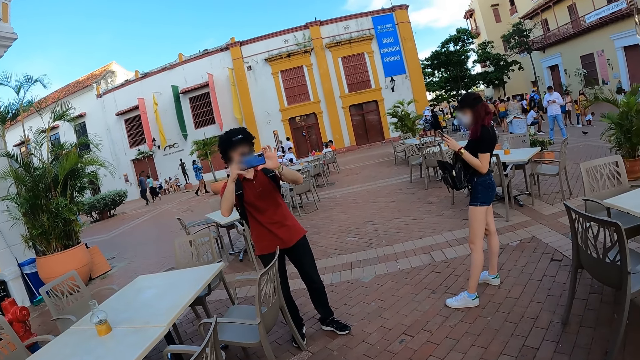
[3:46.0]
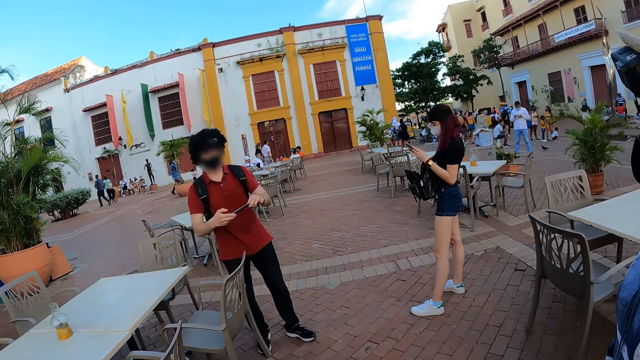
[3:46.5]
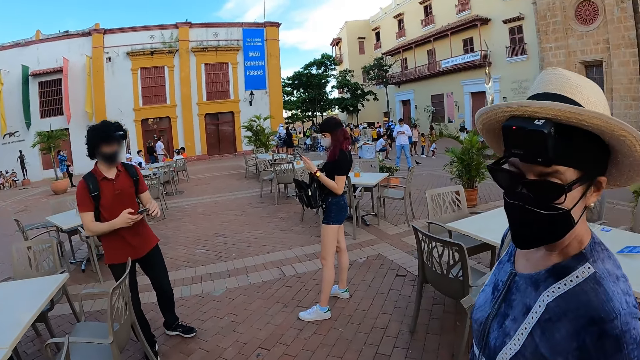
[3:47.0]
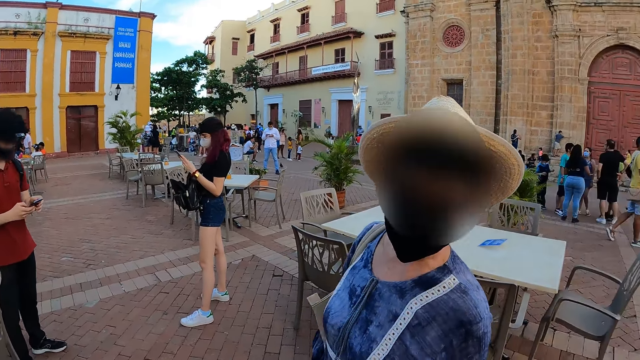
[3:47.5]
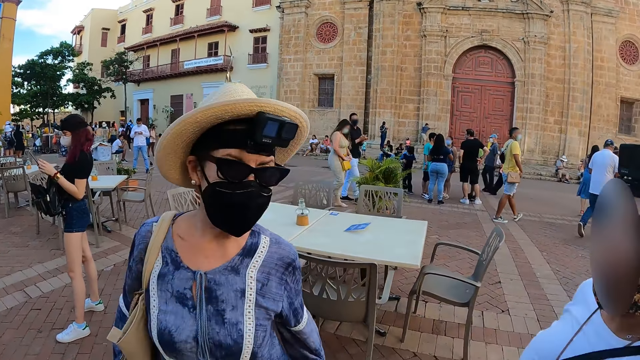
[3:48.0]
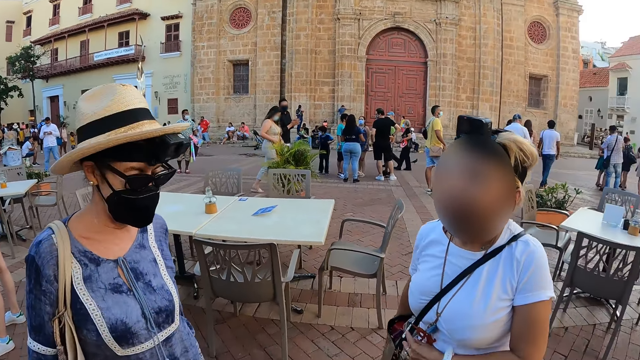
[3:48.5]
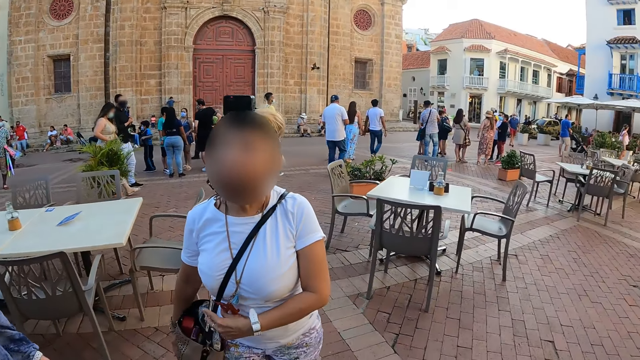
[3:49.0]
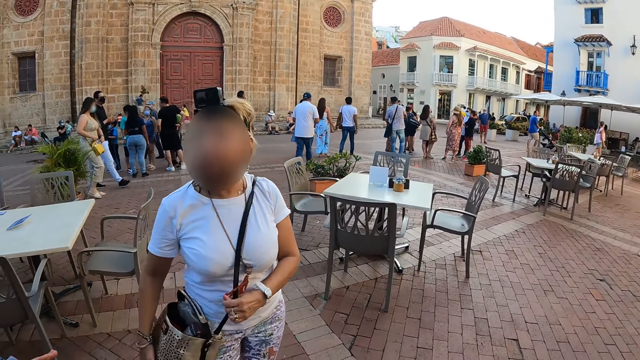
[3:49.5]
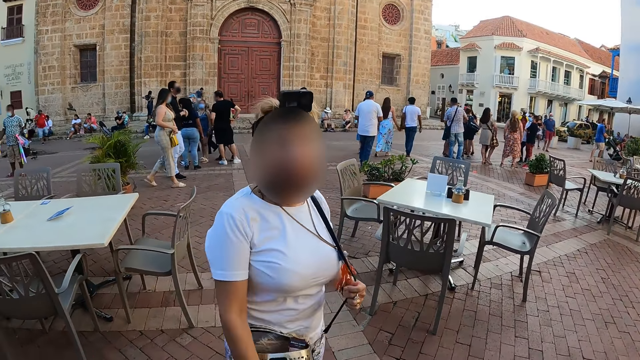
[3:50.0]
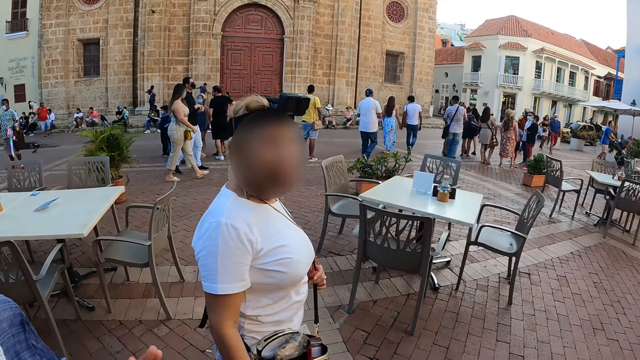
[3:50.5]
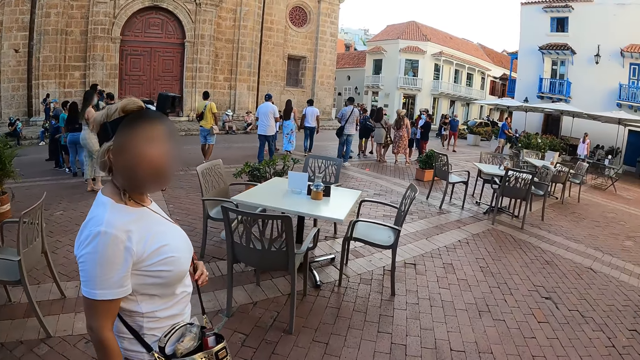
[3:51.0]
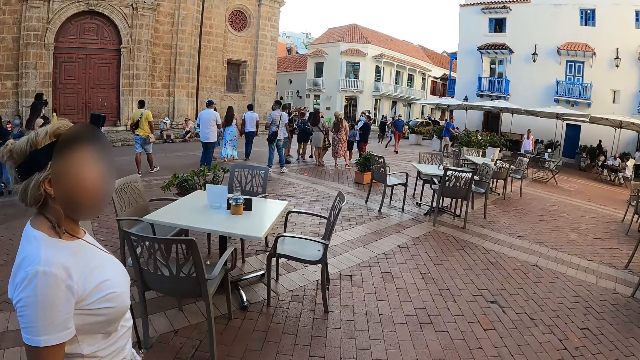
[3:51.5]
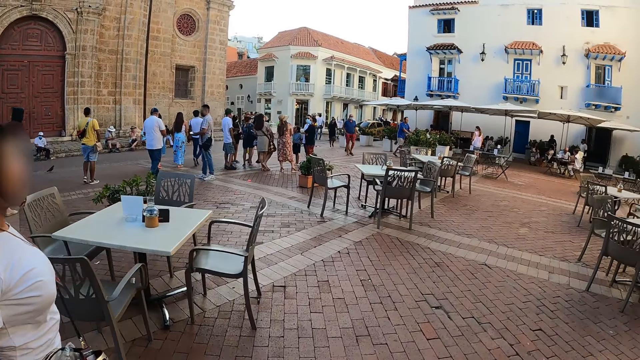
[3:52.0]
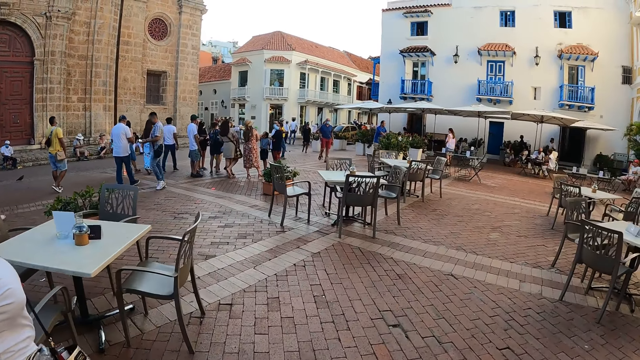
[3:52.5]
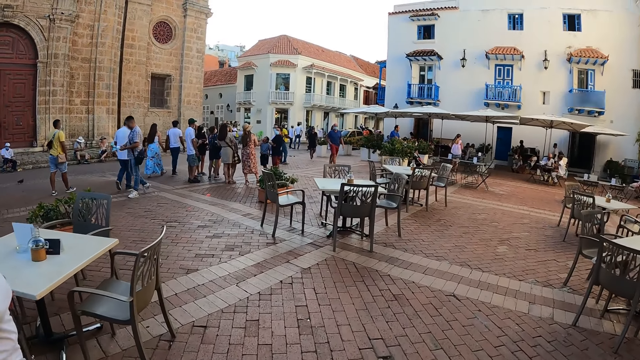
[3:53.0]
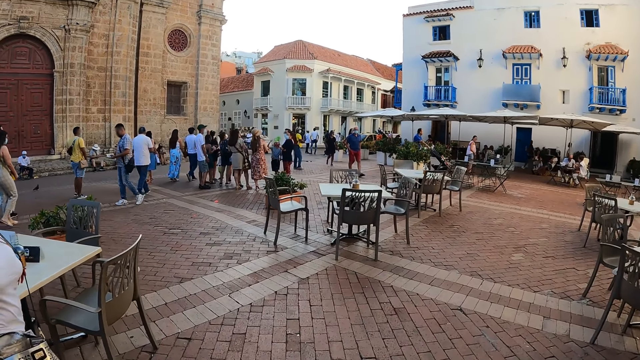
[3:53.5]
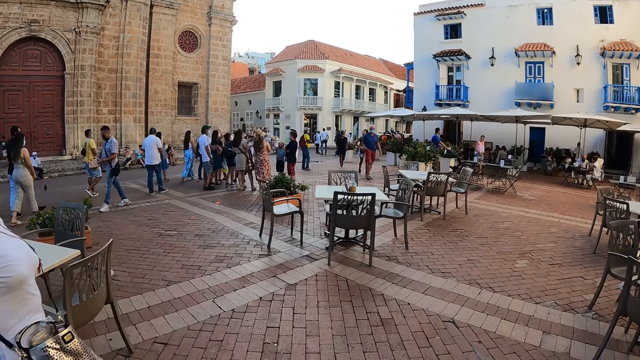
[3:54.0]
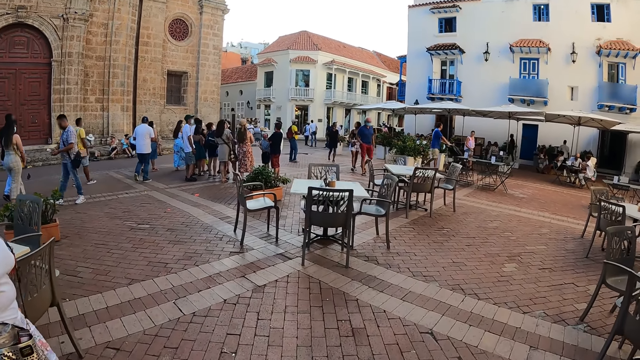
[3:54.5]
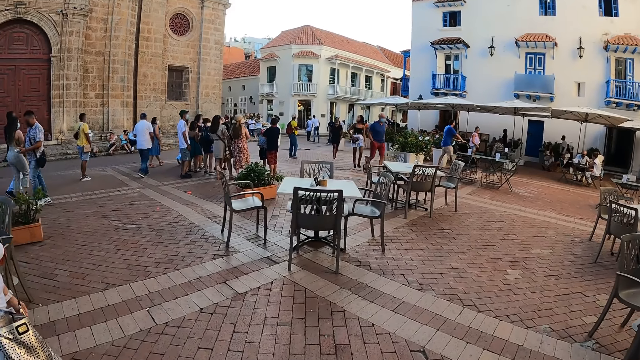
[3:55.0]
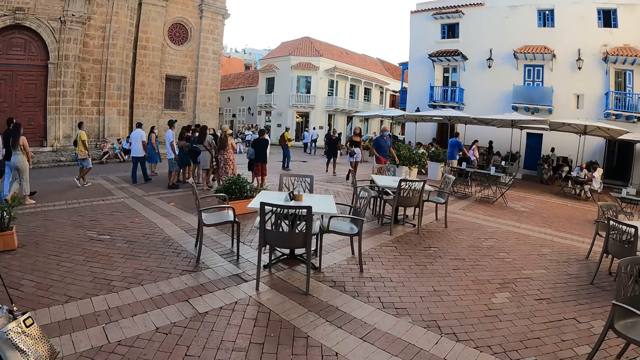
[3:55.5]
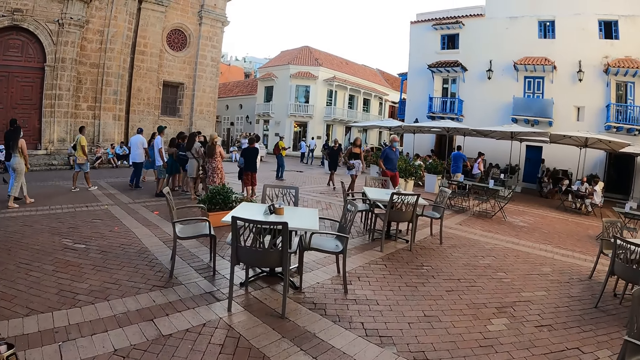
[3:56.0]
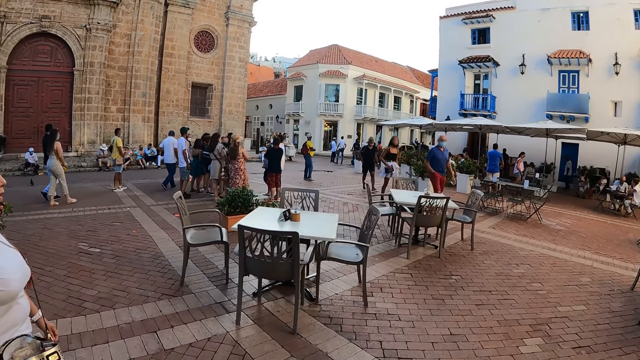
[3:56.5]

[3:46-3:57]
A woman talks. The camera wearer interacts with a woman and another woman. They walk along the road. They look around.

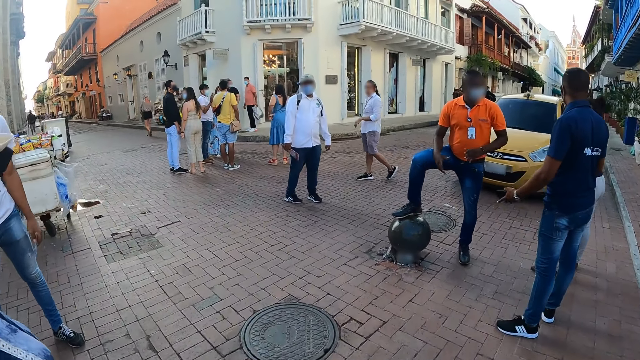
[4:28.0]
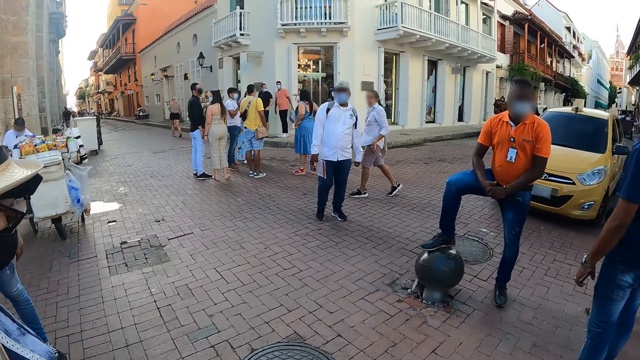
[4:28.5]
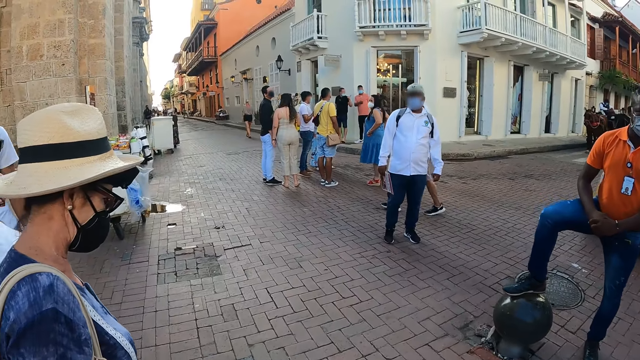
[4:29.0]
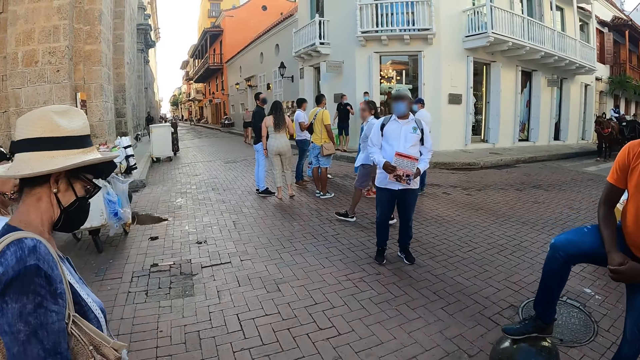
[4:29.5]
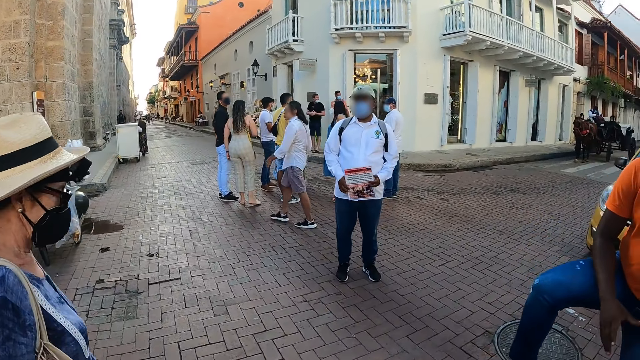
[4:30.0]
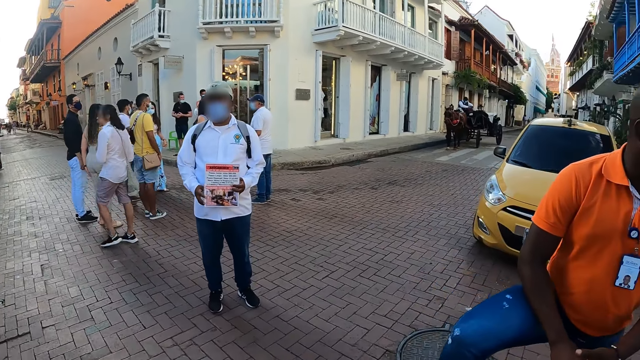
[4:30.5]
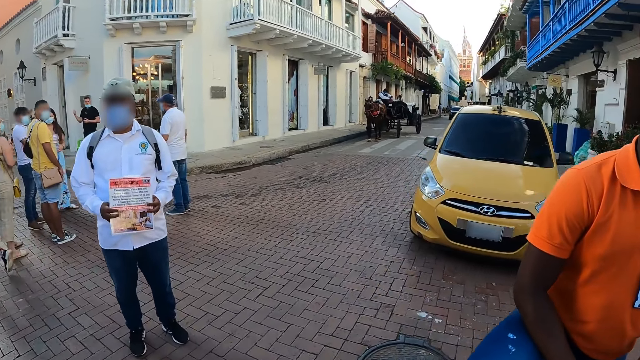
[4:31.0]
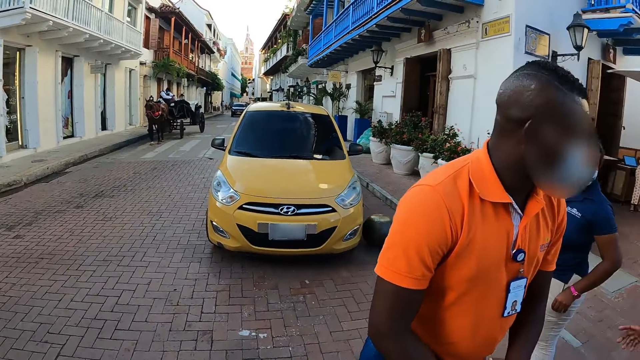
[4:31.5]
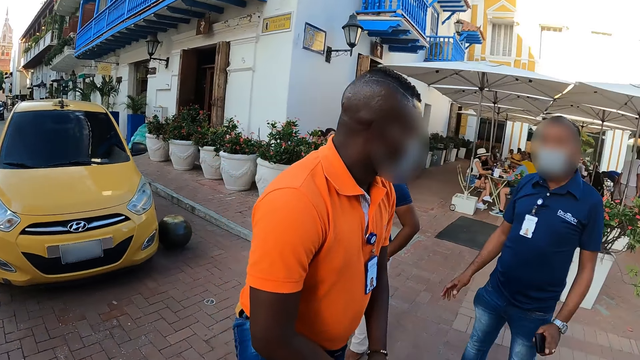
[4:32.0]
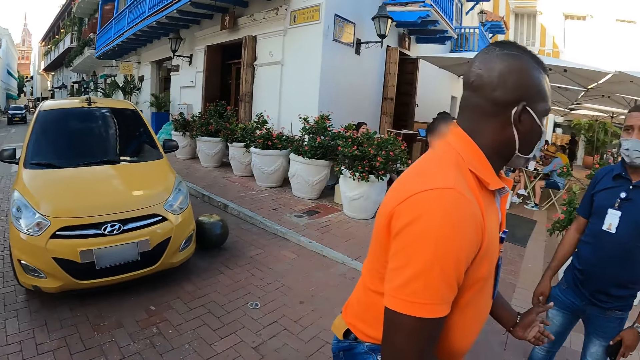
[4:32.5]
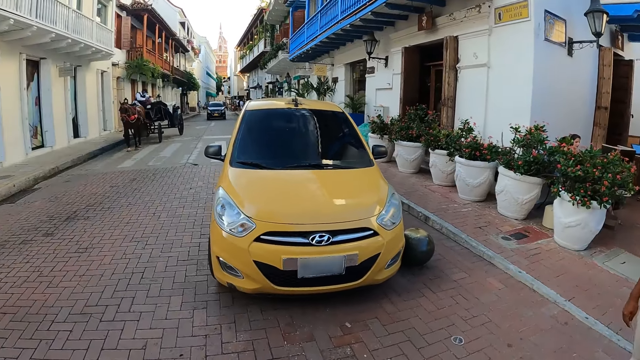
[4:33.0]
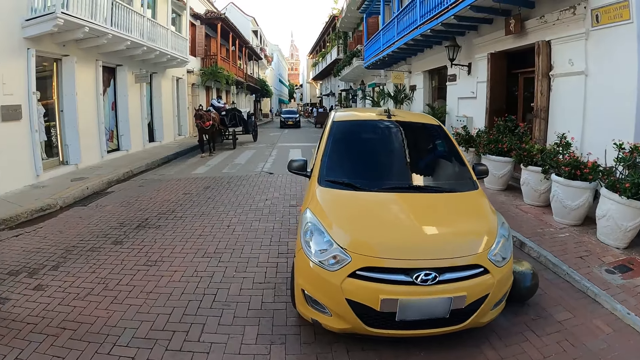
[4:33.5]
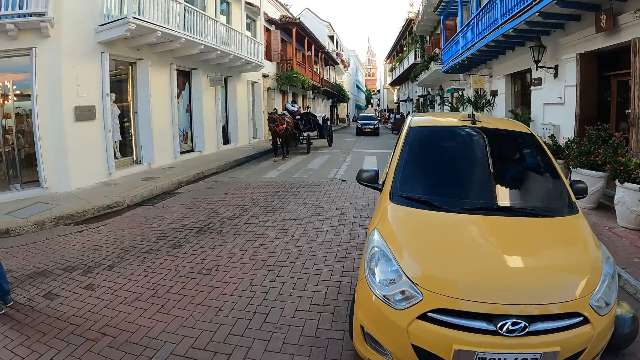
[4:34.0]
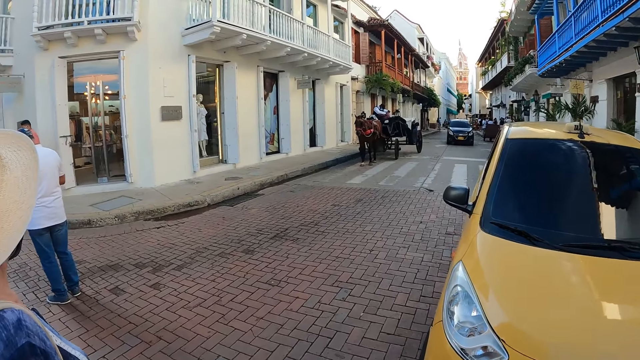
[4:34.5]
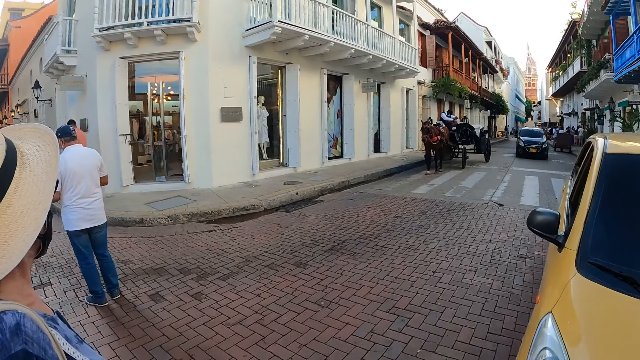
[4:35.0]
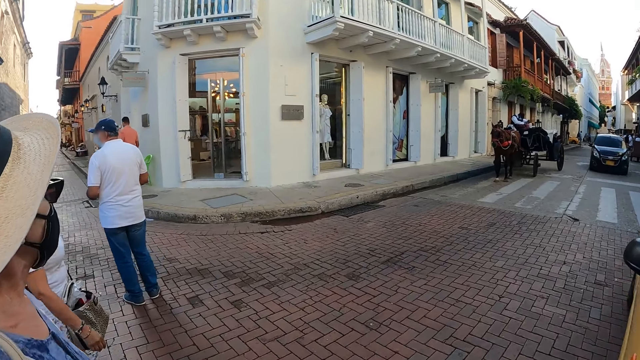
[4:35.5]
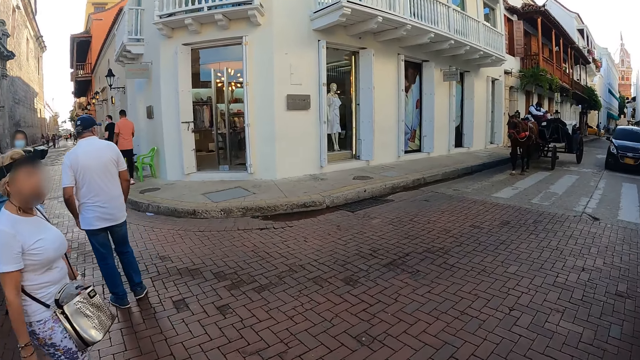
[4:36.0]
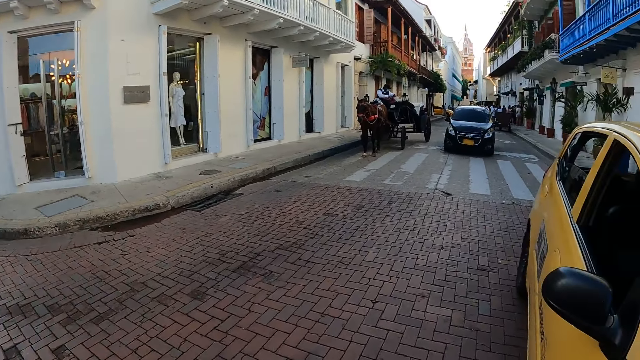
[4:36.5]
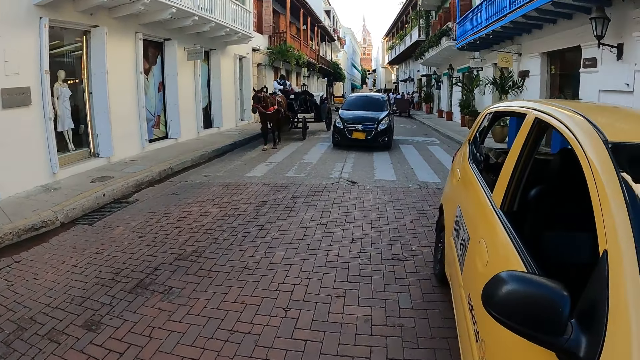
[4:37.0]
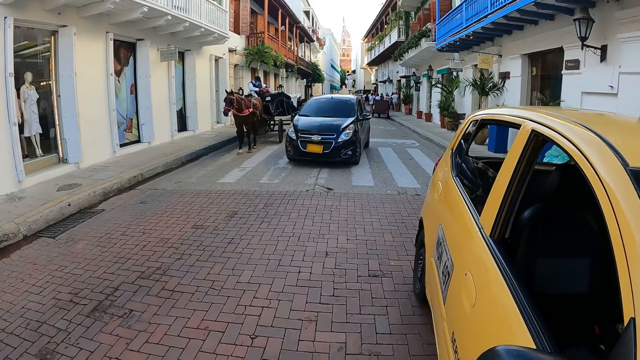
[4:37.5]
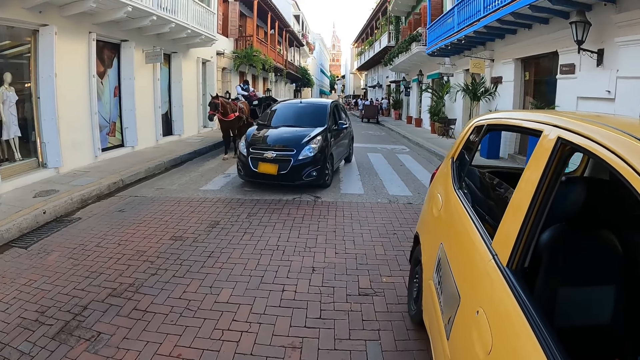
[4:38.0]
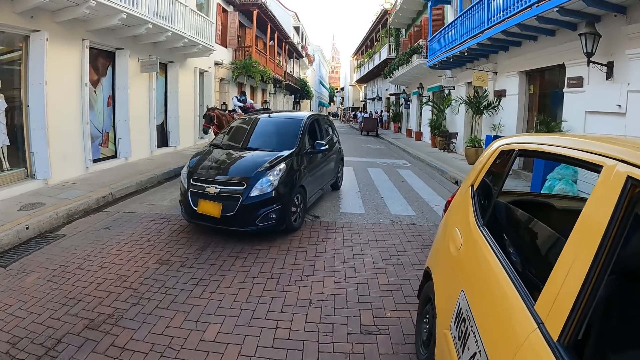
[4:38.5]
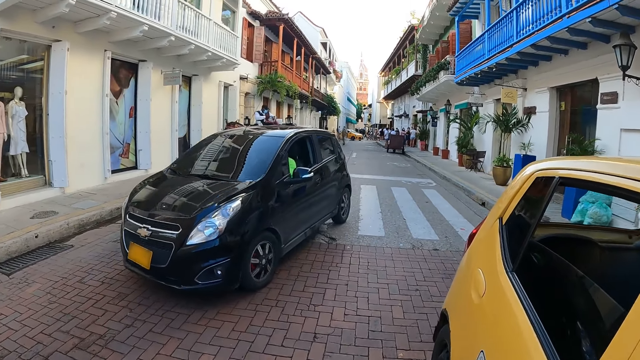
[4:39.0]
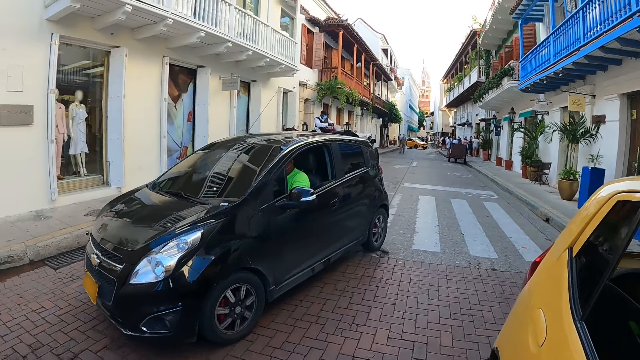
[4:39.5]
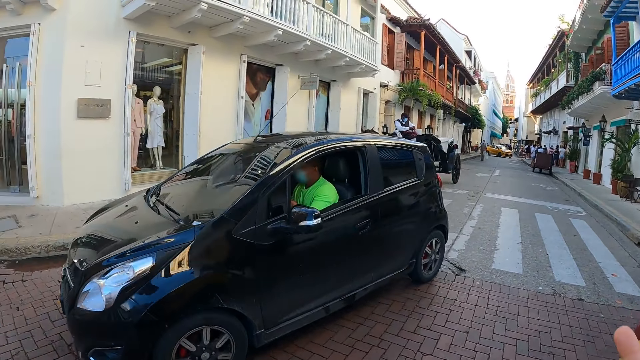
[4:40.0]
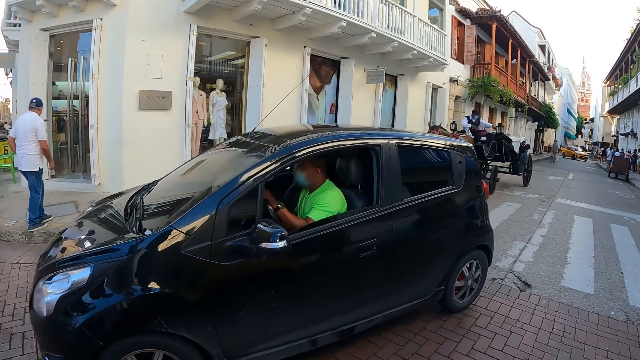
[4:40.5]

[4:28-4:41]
The camera wearer interacts with a woman and another woman. A black car drives past the camera wearer.
